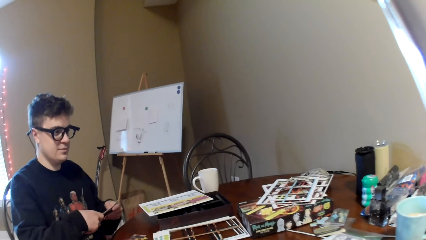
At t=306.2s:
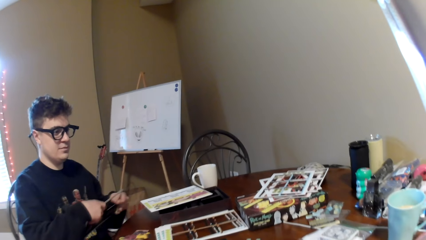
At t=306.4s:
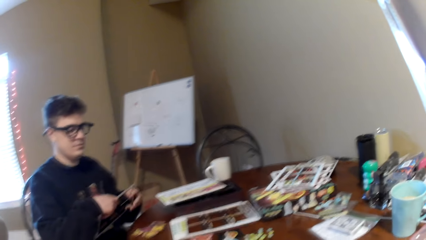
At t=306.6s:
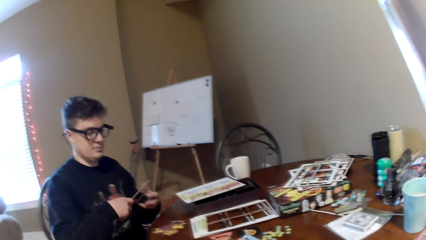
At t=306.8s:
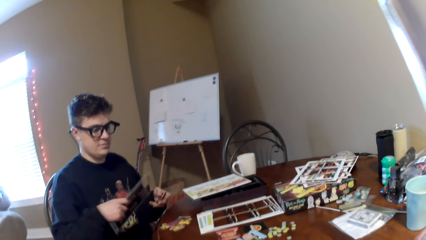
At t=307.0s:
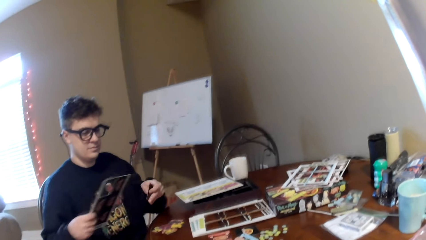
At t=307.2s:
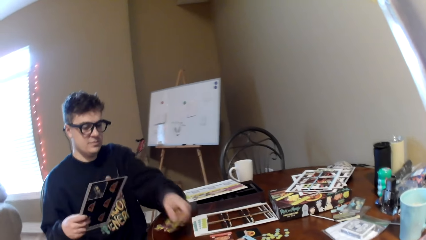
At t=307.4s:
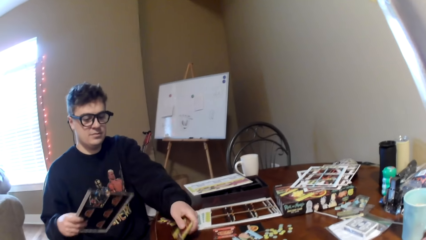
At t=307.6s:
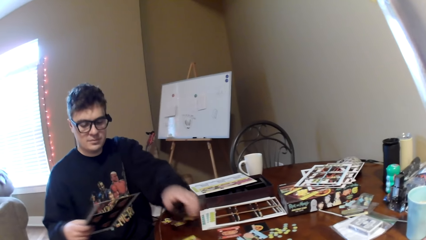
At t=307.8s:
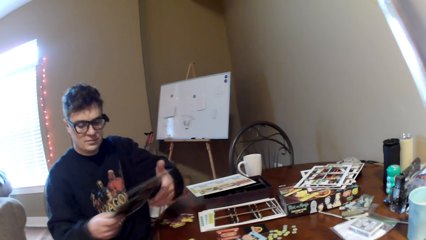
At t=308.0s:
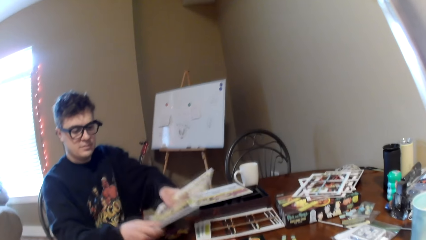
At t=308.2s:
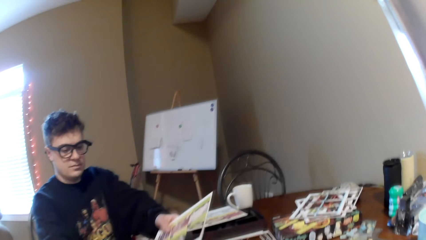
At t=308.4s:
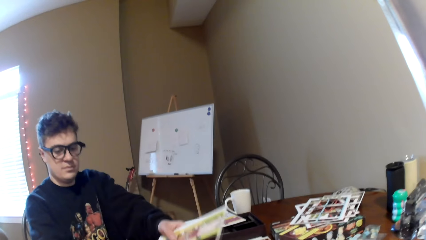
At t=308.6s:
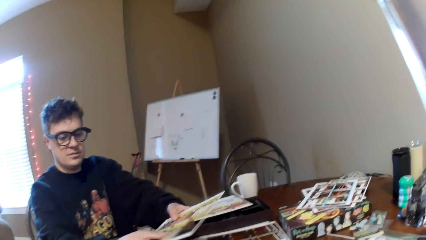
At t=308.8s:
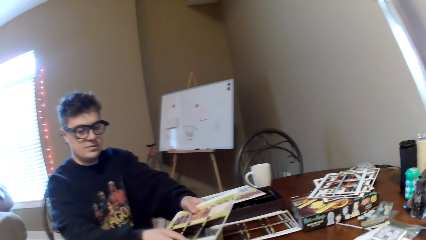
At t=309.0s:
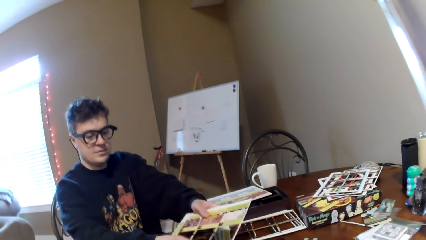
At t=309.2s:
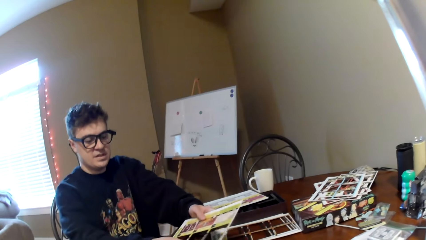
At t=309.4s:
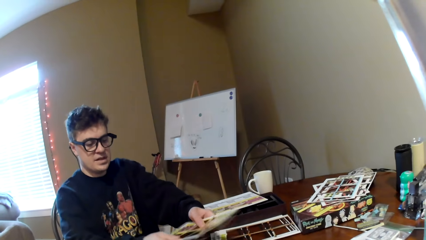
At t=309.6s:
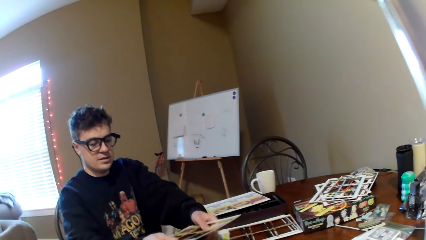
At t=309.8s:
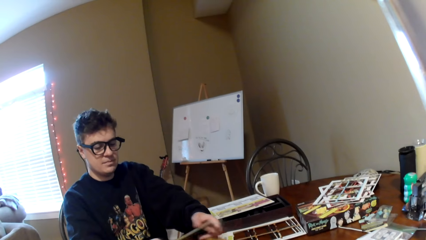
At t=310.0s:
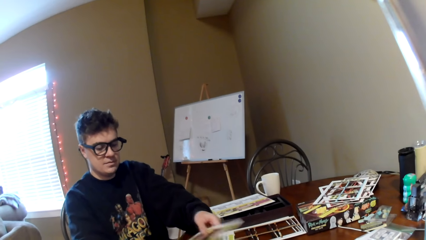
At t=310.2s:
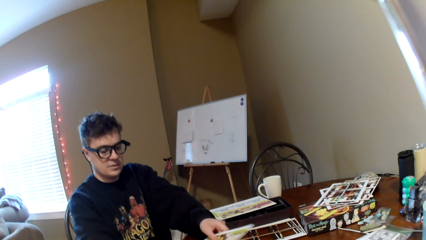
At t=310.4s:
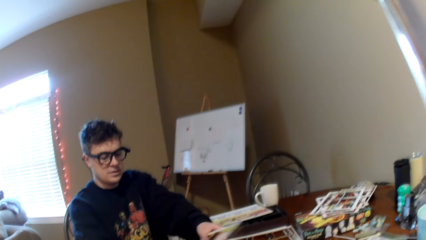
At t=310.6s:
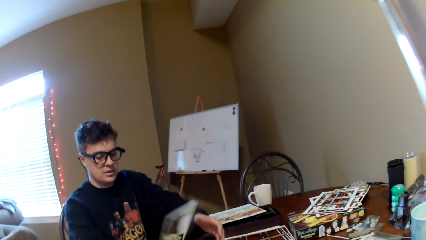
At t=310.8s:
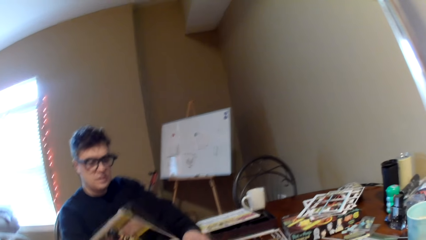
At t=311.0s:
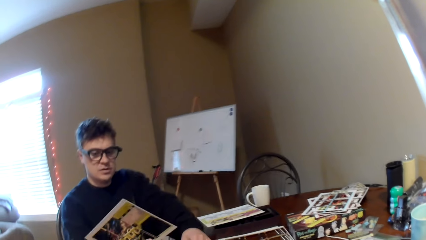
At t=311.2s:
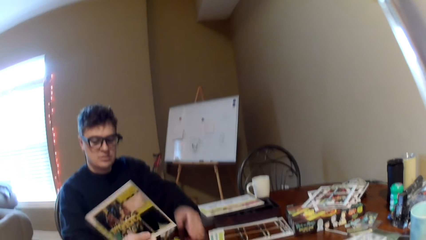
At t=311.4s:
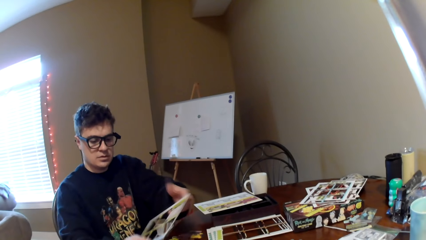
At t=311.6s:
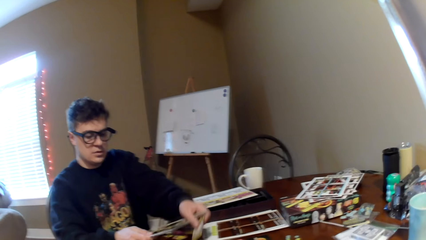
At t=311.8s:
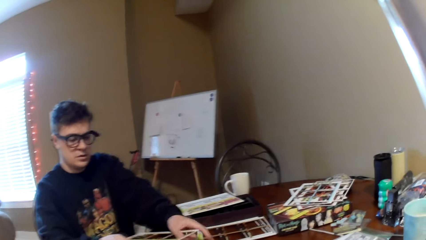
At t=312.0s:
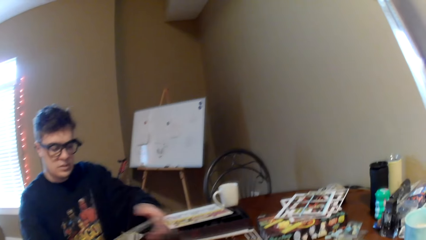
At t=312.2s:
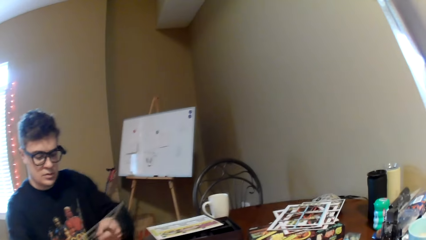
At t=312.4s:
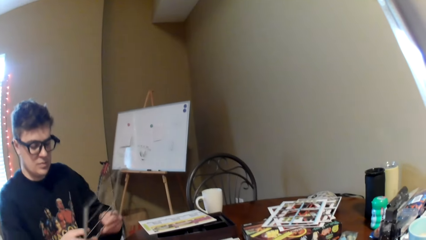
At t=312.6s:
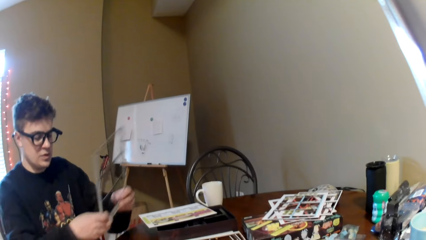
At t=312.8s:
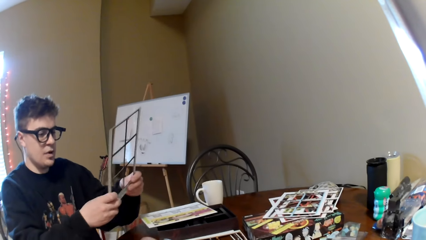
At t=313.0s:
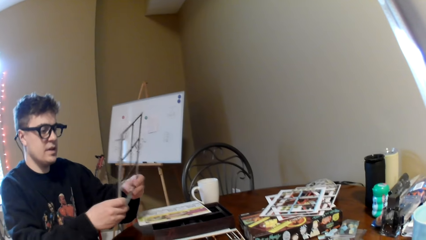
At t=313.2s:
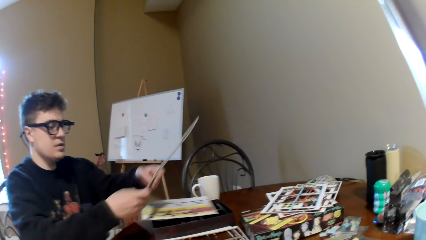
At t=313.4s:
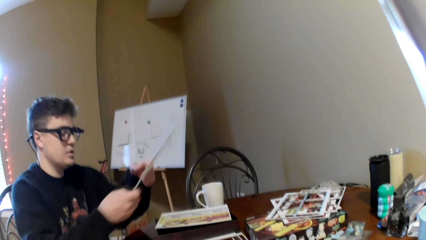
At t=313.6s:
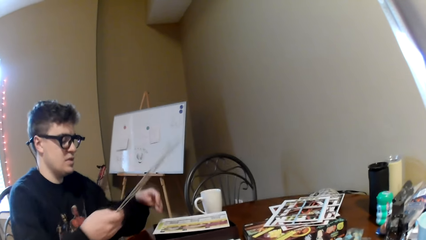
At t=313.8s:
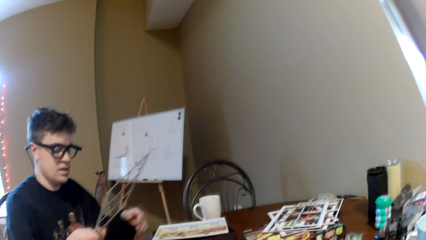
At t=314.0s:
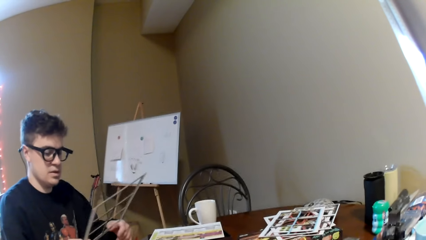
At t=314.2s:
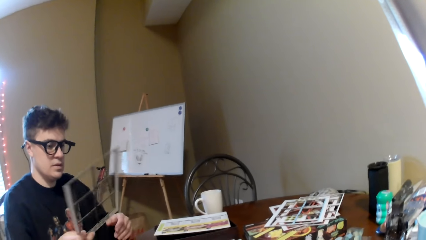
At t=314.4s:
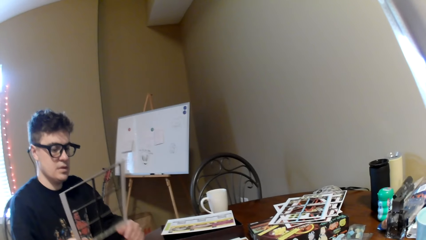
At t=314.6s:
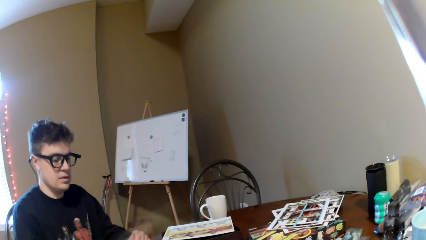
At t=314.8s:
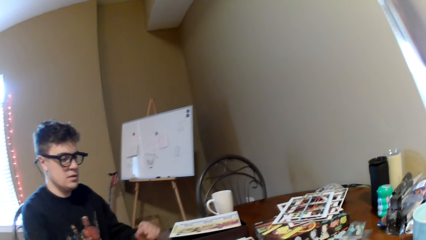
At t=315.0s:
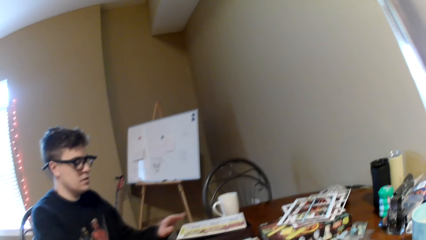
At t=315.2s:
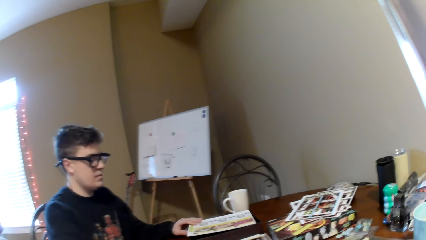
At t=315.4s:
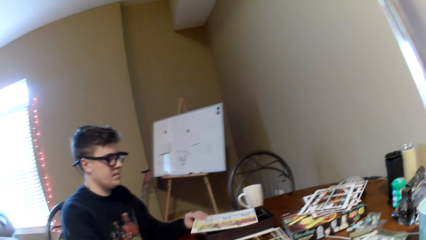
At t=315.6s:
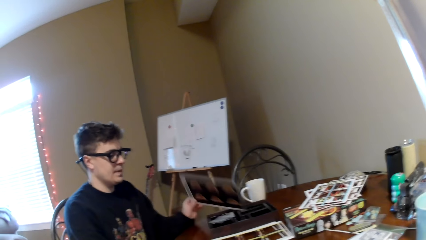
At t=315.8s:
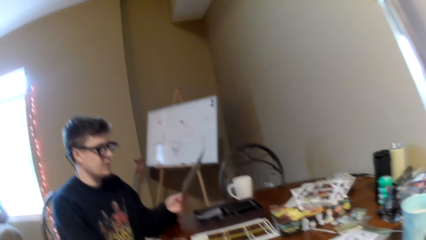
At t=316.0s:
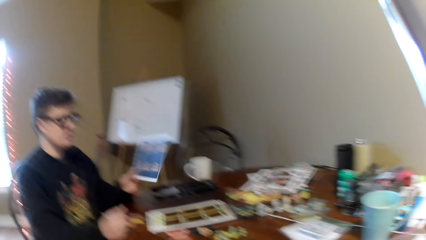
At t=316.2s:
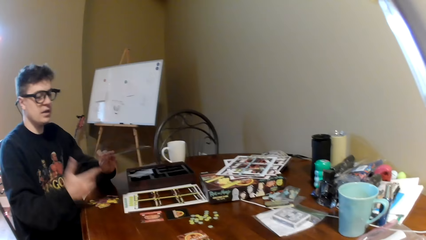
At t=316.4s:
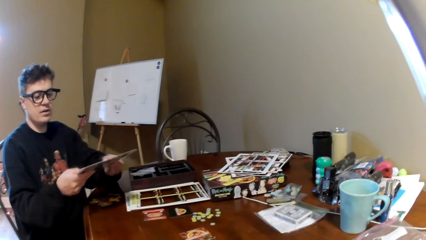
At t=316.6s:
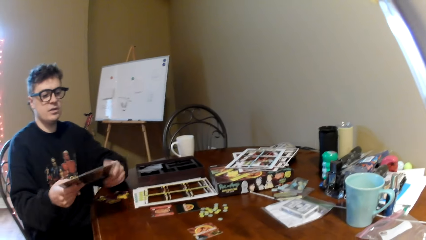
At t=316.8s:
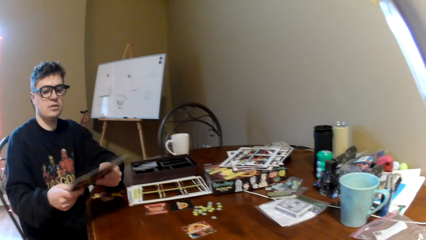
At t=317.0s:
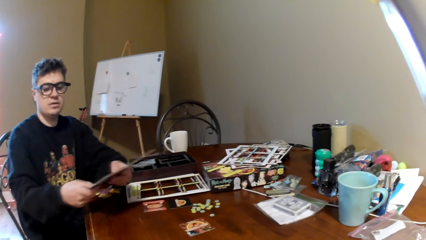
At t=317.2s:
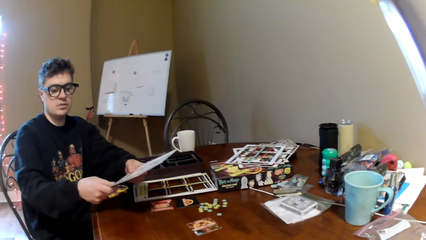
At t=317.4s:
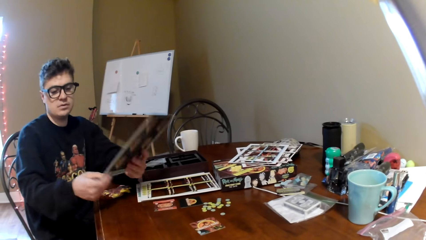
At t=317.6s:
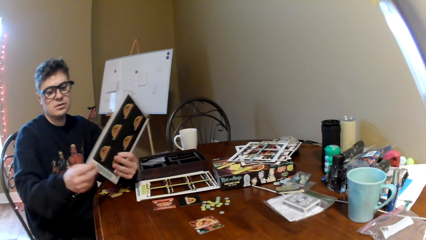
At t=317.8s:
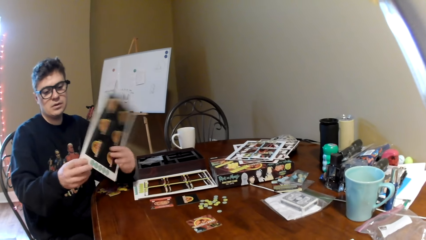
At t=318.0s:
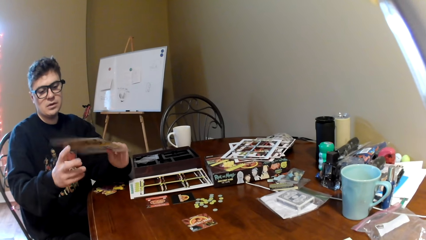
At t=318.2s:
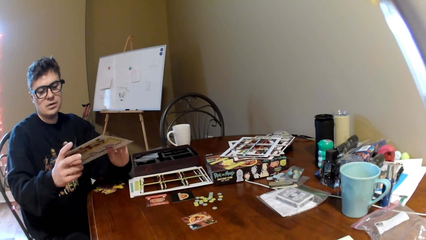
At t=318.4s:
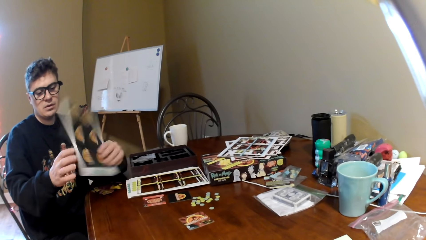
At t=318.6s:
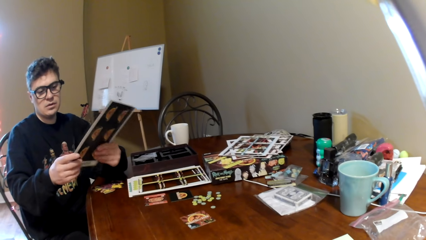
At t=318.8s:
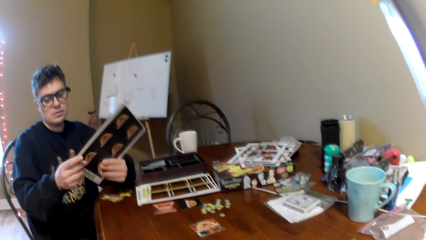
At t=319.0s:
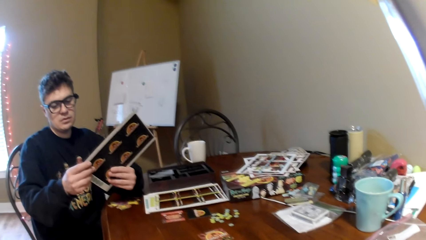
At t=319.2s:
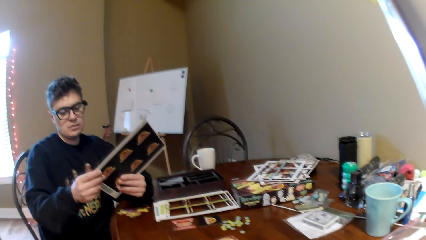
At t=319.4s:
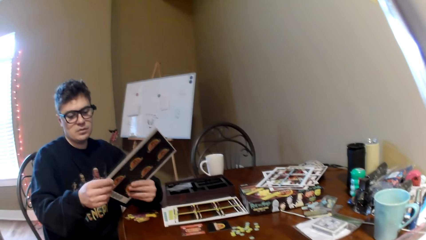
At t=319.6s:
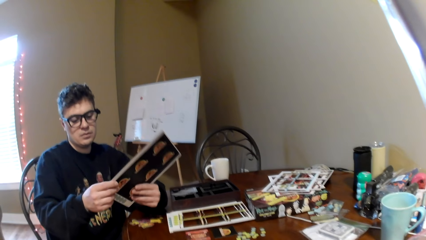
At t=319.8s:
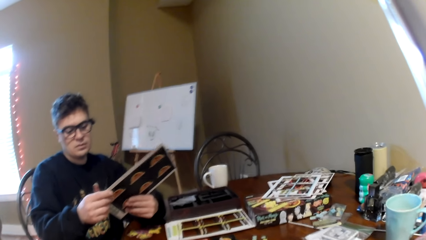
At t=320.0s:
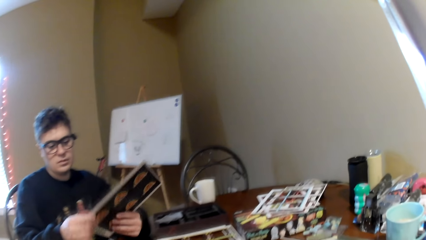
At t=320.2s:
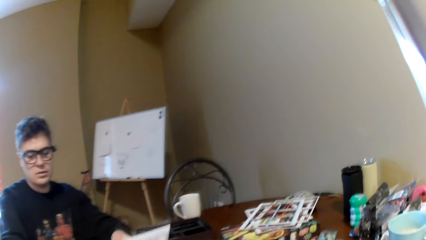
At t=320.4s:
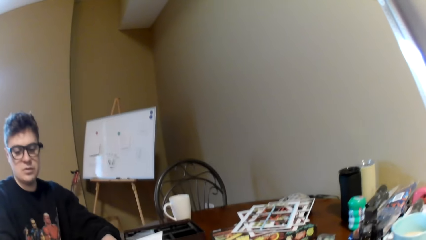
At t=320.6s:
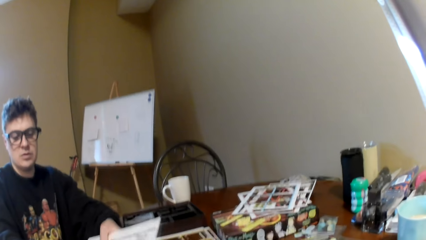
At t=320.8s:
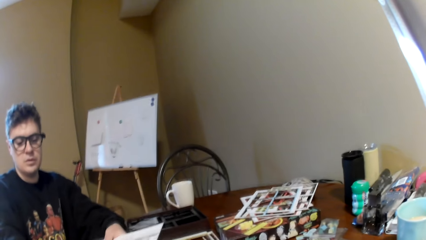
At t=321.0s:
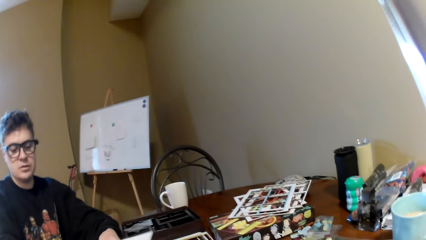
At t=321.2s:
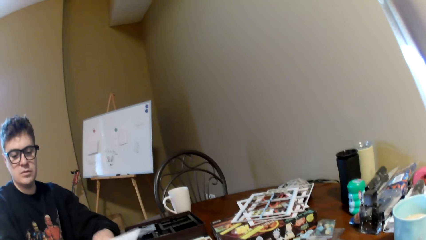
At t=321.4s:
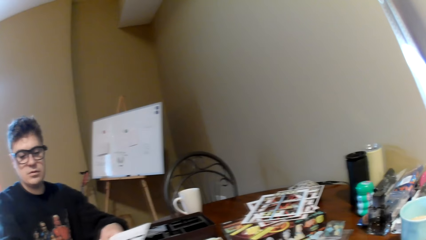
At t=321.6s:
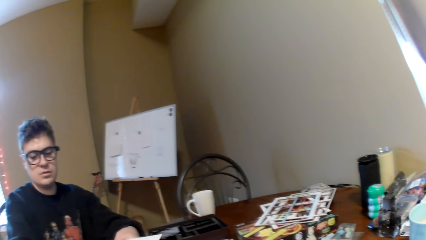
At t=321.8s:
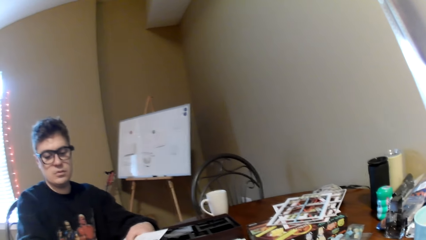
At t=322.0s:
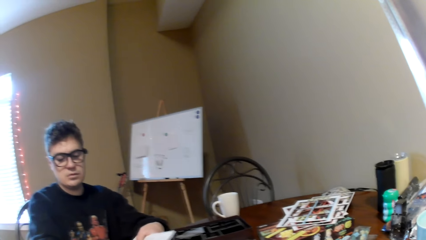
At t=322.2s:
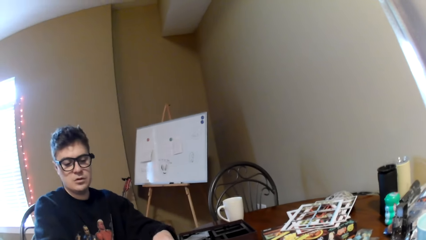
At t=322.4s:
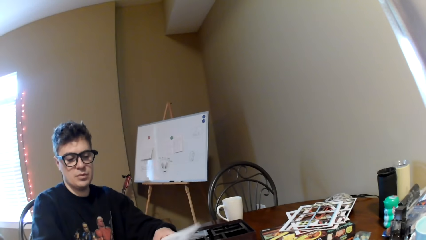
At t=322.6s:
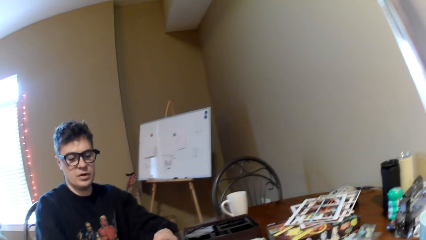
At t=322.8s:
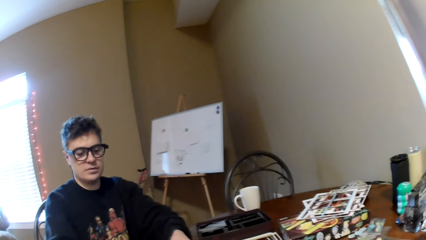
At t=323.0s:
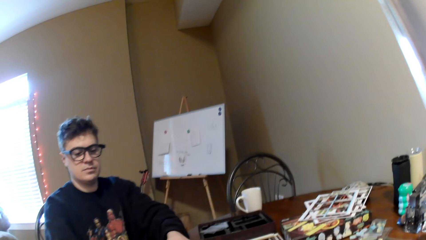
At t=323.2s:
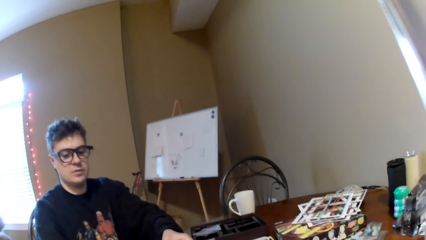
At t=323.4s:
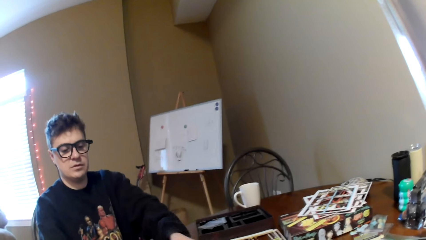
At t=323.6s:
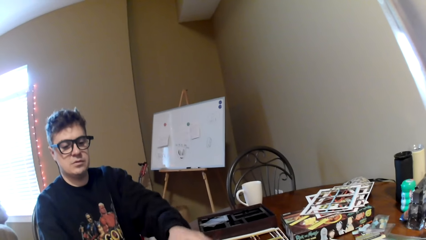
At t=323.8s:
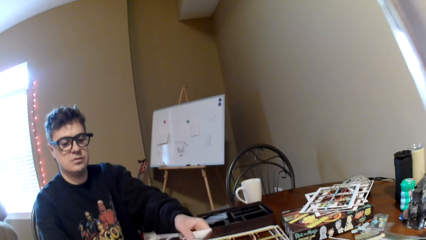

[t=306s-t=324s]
A man lifts the board and removes the cards from the board. The man places the playing card on the table, lifts the board and removes the cards from the board. The man lifts the board, holds the card holder, knocks the boards on the table and converses with the camera wearer. The man puts down the card holder, picks the board and looks at the board. The man converses with the camera wearer and removes the cards from the board.
